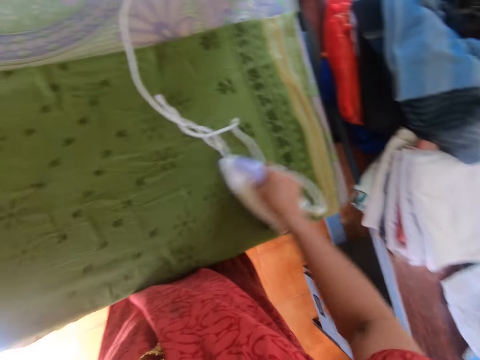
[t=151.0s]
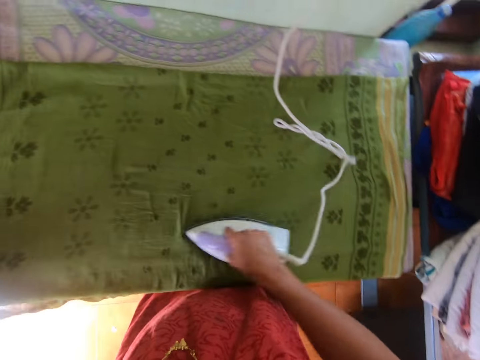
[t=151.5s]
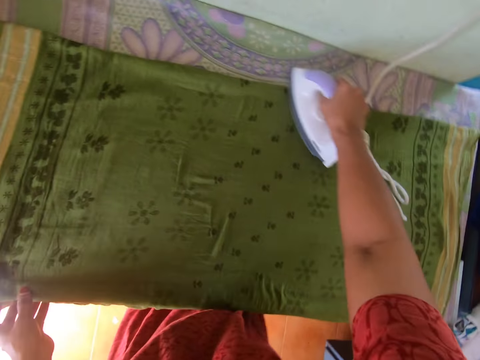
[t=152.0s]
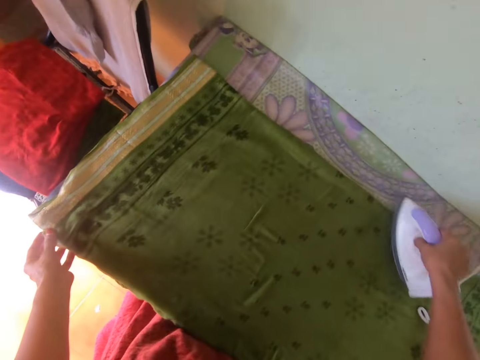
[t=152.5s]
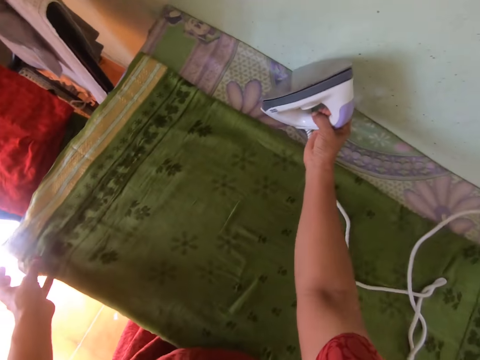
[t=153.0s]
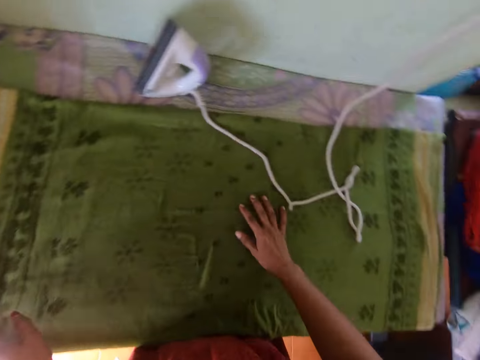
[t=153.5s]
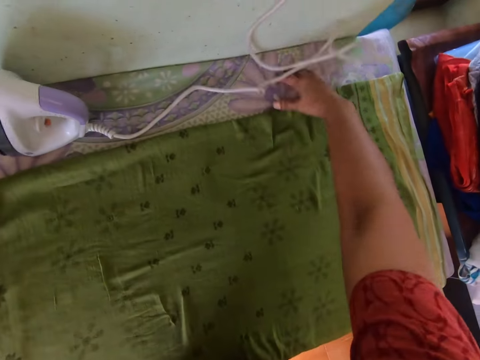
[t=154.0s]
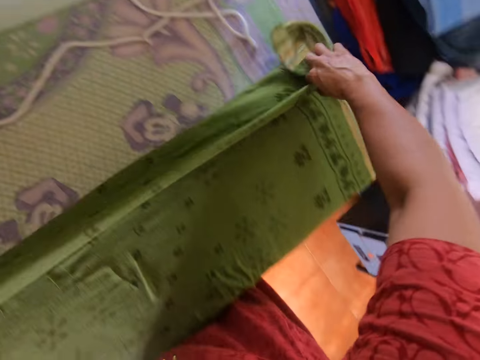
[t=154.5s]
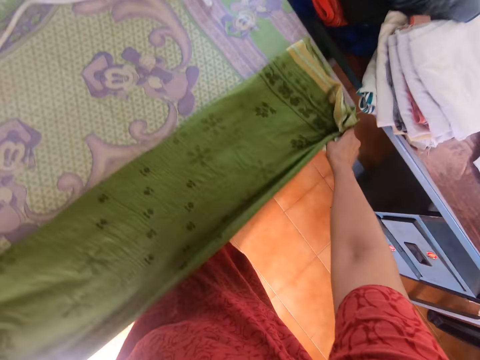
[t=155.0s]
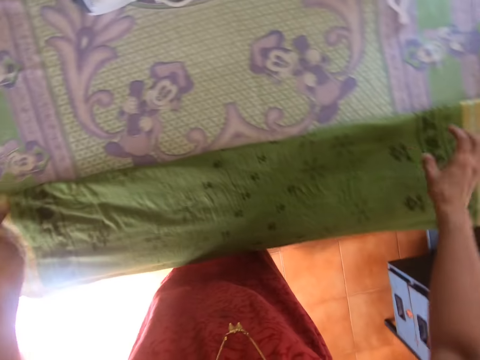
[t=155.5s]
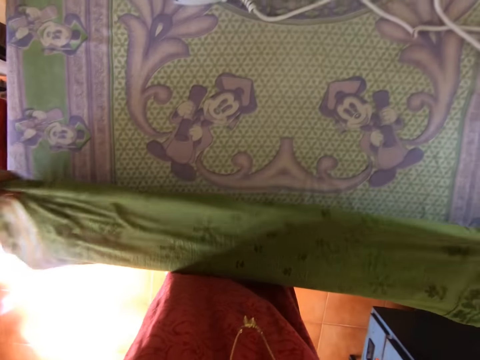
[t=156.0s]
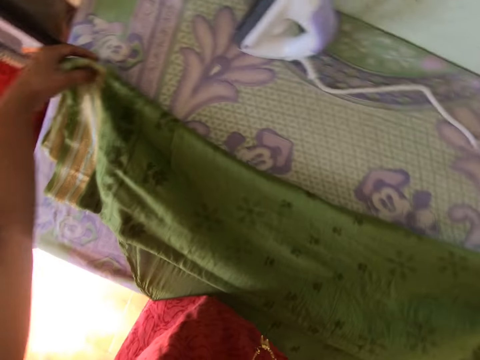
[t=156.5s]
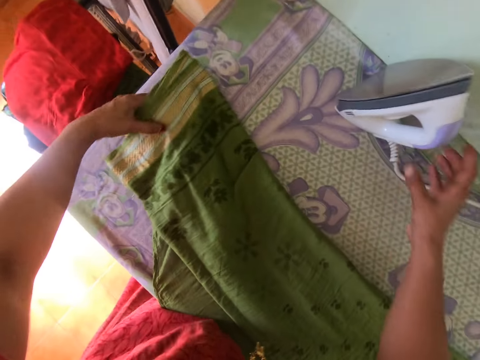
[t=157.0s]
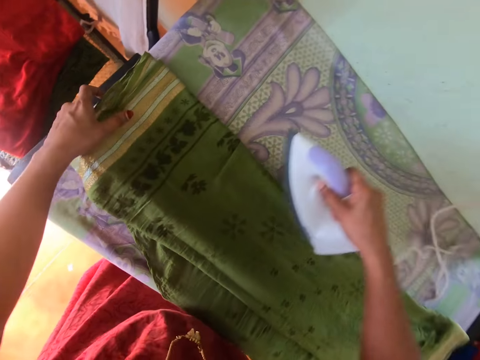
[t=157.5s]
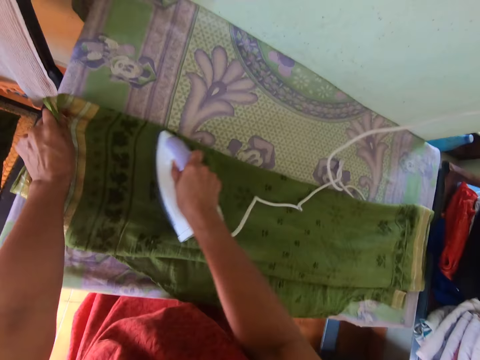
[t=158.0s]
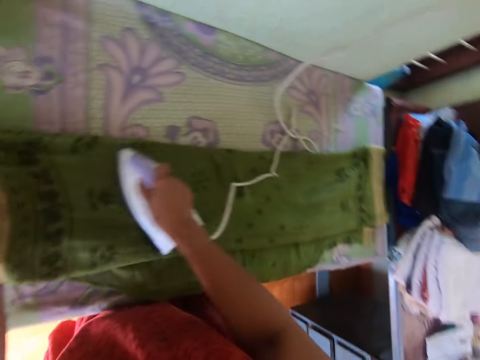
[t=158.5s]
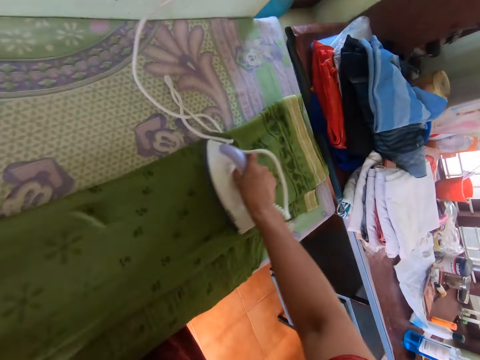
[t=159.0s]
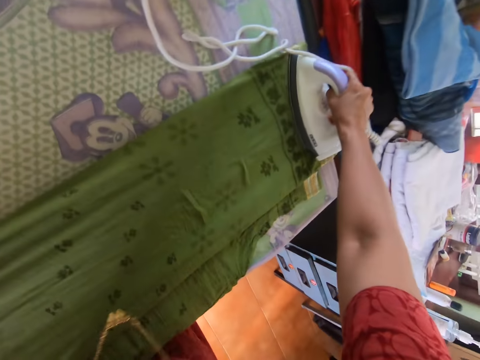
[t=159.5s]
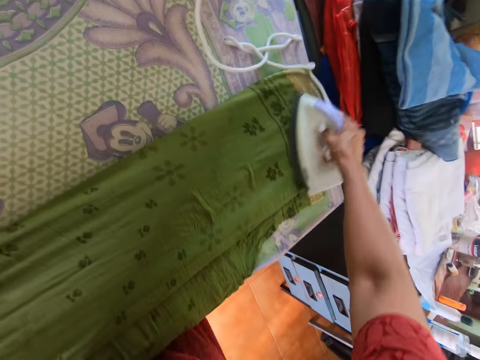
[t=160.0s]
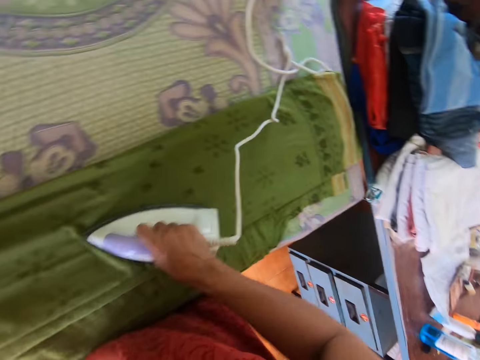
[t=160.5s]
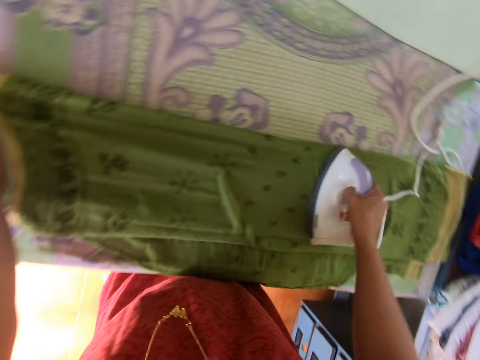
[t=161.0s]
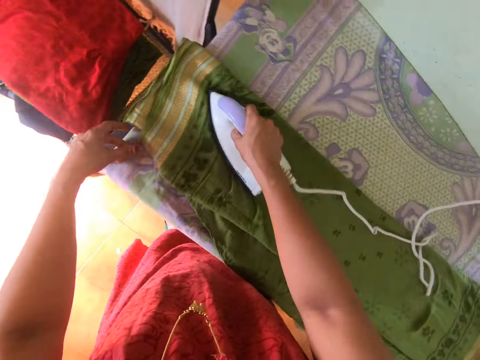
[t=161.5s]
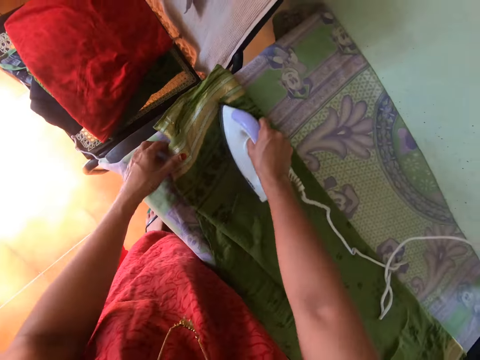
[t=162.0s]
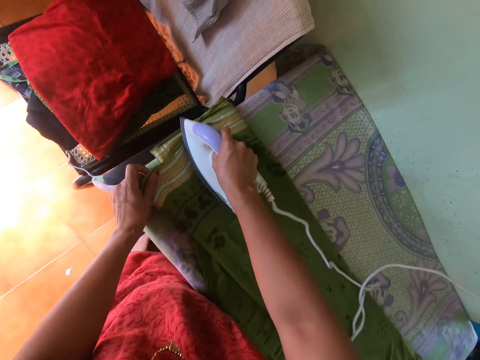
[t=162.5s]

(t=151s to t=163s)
The camera wearer drops the iron on the table with her right hand. She folds the cloth on the table with both hands. She picks up the cloth from the table with both hands. She drops the cloth on the table with both hands. She holds the cloth on the table with her left hand. She picks up the iron from the table with her right hand. She presses the cloth on the table with the iron in her right hand. She holds the cloth on the table with her left hand.

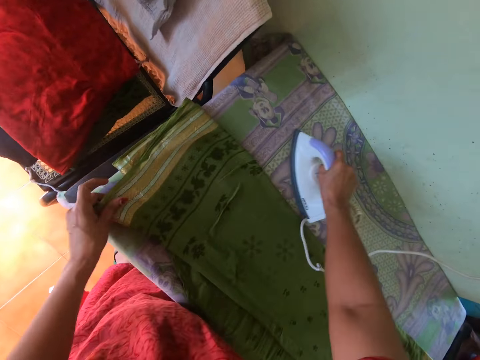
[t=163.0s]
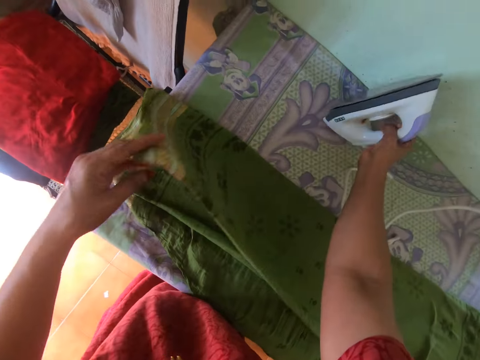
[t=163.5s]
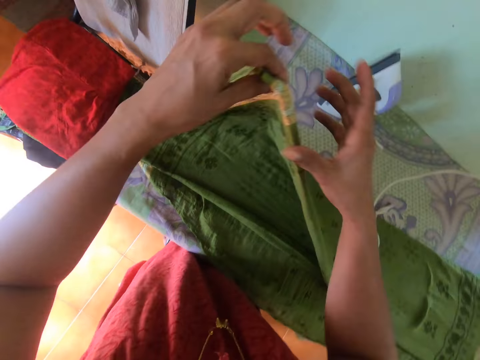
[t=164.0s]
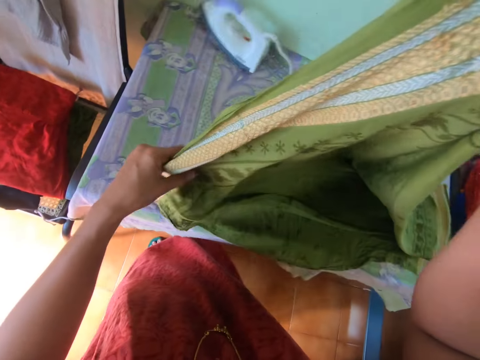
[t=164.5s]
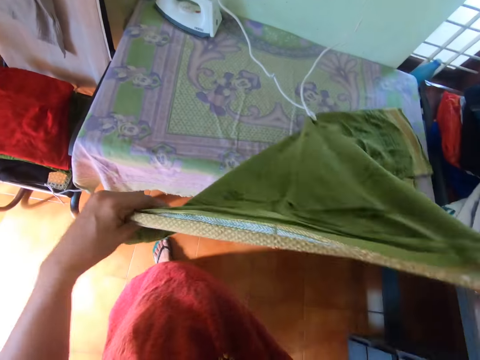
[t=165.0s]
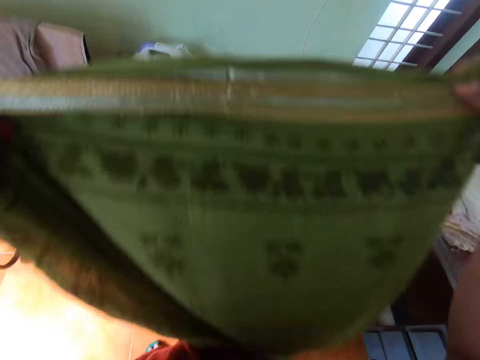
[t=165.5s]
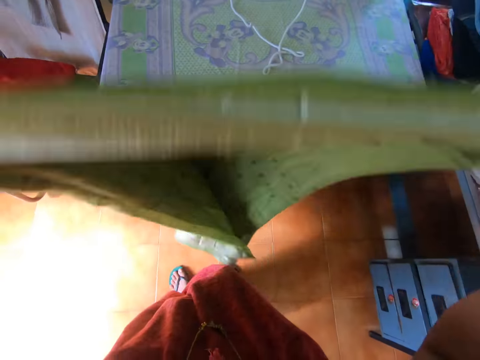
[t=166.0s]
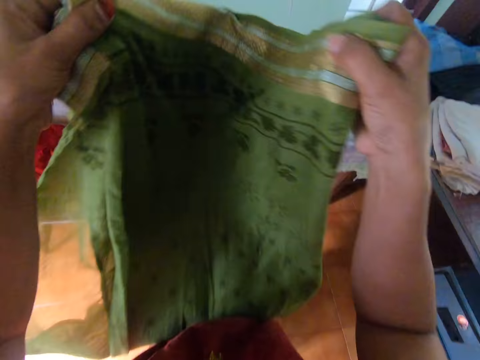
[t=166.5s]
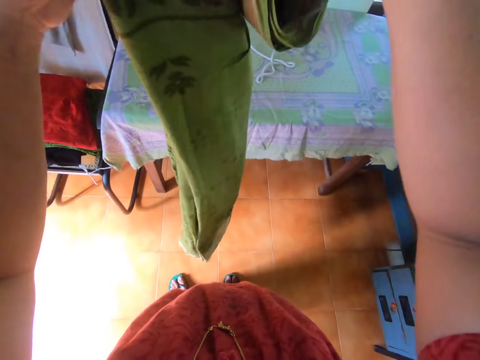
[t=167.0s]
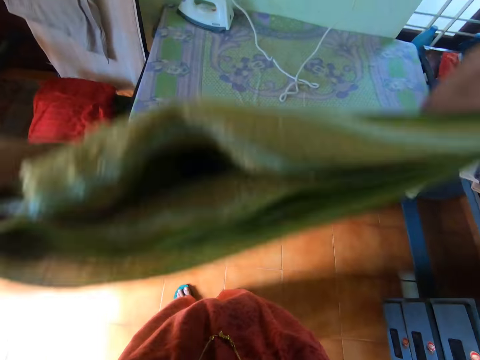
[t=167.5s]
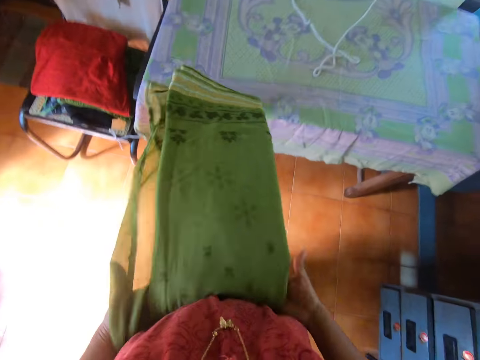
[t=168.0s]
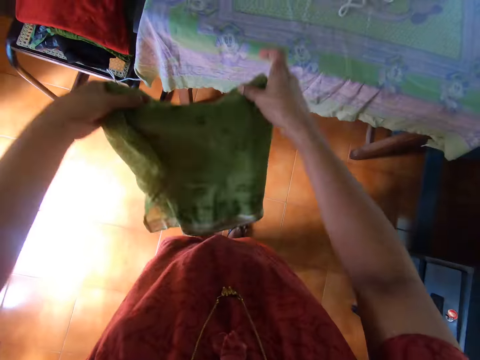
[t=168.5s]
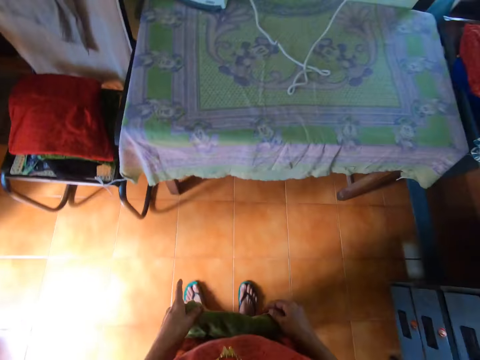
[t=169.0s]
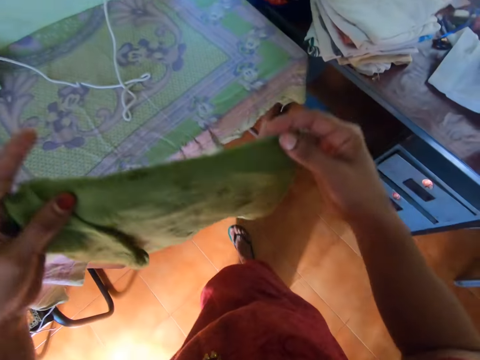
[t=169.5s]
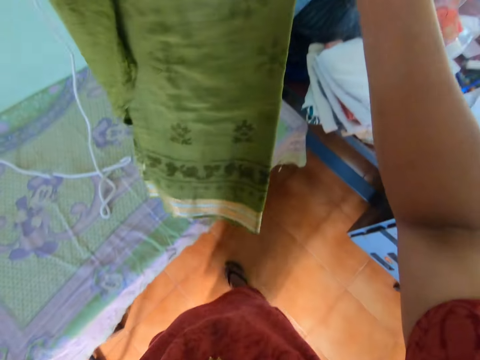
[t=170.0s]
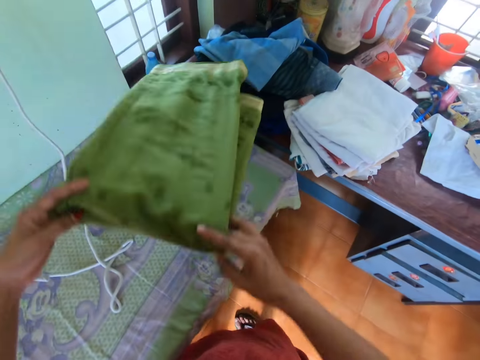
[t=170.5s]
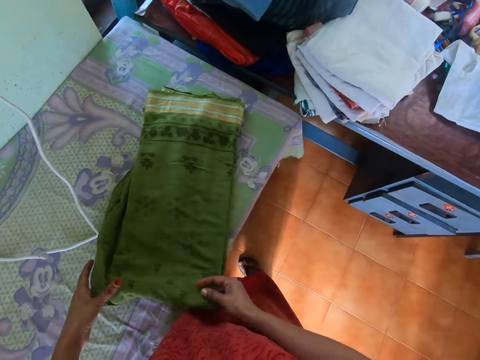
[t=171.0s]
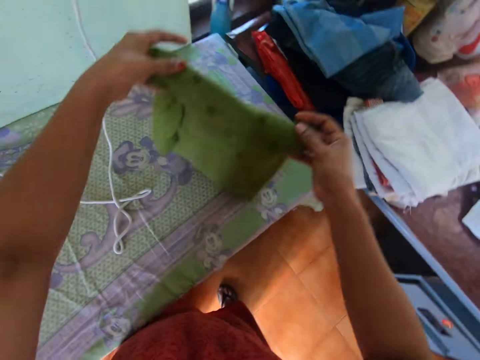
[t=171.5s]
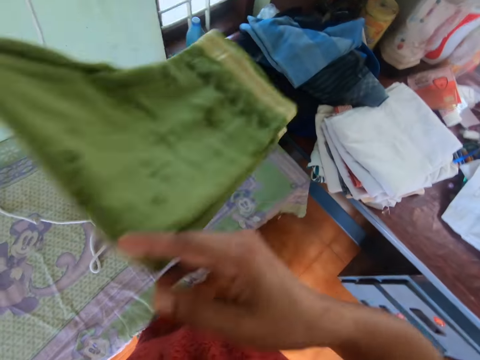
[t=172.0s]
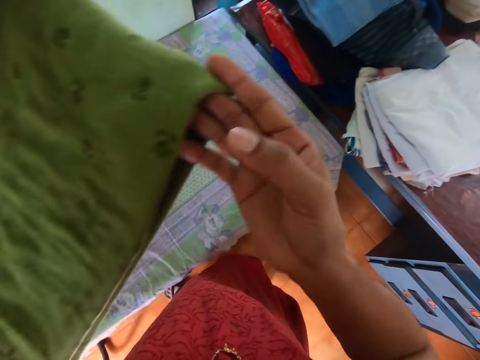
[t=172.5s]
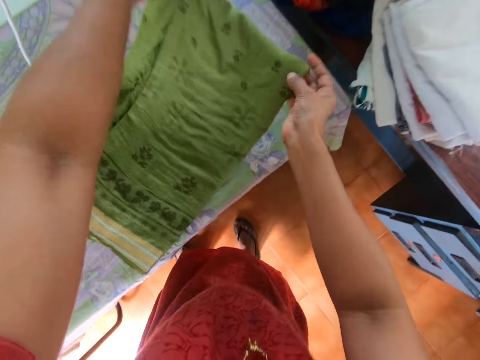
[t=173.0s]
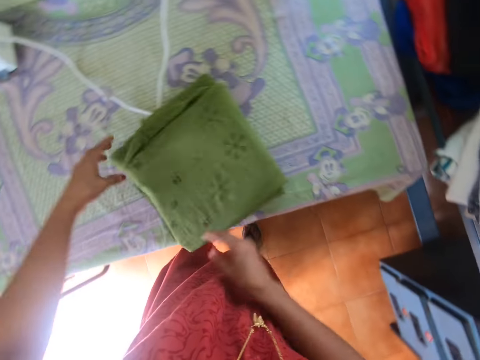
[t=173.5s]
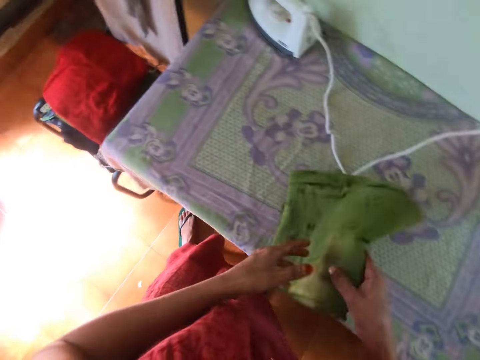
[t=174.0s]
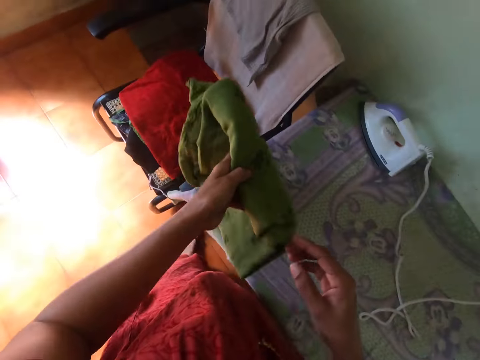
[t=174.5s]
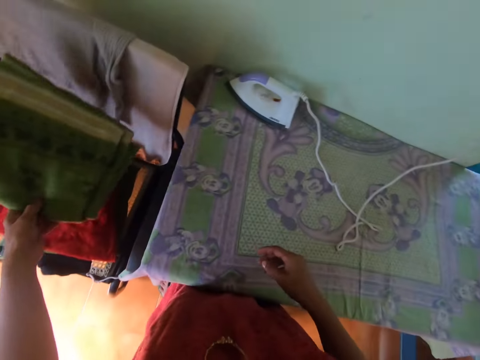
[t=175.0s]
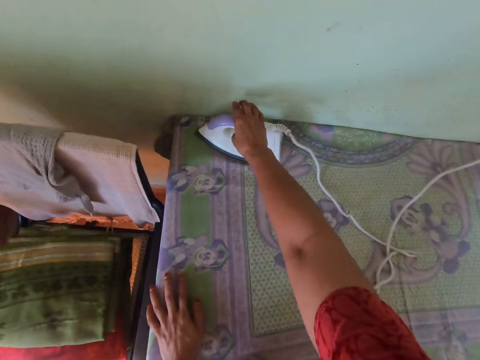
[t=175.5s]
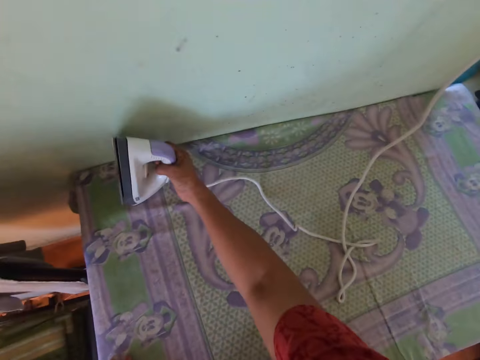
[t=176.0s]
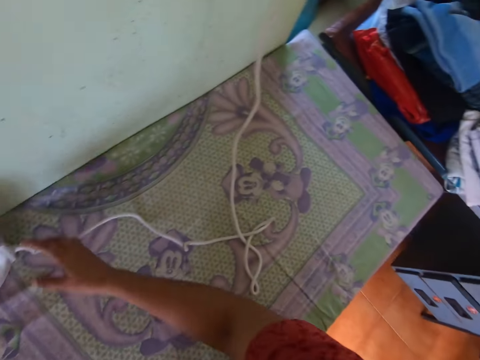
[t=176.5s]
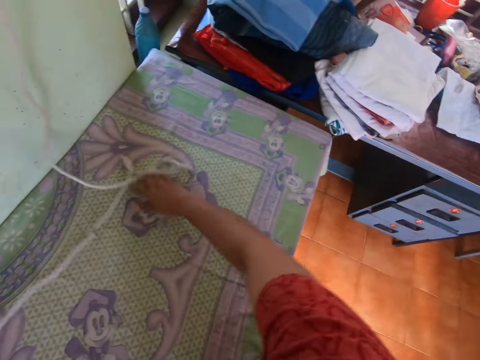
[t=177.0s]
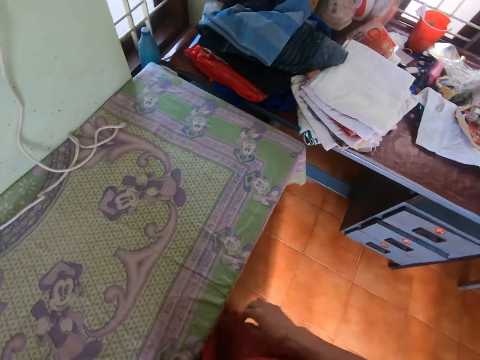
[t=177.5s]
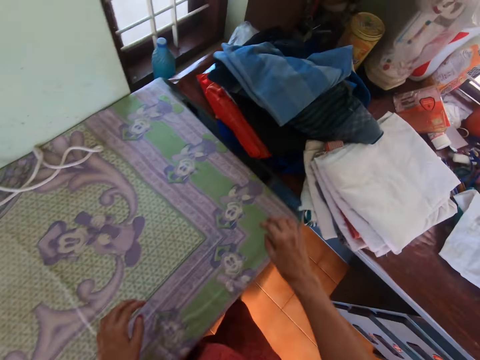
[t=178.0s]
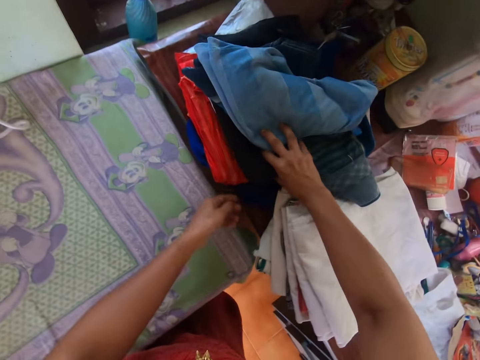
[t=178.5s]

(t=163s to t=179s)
The camera wearer picks up the cloth from the table with her left hand. She drops the iron on the table with her right hand. She holds the cloth with both hands. She extends the cloth with both hands. She folds the cloth with both hands. The woman interacts with the camera wearer. The camera wearer shakes off the cloth with both hands. She drops the cloth on the table with both hands. She picks up the cloth from the table with both hands. She drops the cloth on the table with both hands. She folds the cloth on the table with both hands. She picks up the cloth from the table with both hands. She holds the cloth with her left hand. She drops the cloth on the pile of cloth on the chair with her left hand. She picks up the iron from the table with her right hand. She drops the iron on the table with her right hand. She moves the wire of the iron with her right hand. She raises some clothes on the pile of clothes on the table with her right hand.
